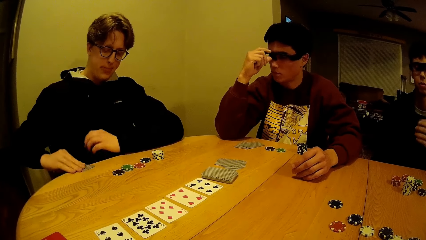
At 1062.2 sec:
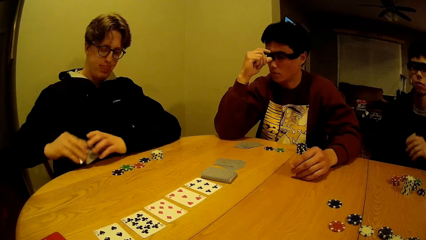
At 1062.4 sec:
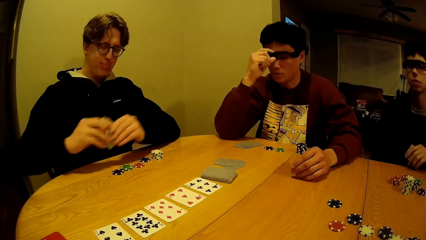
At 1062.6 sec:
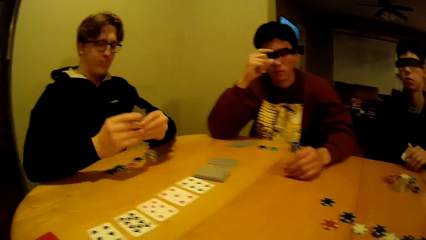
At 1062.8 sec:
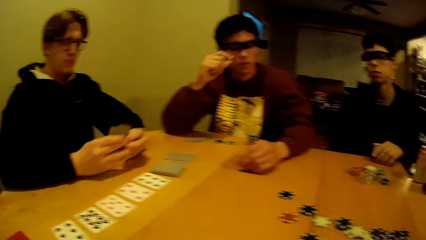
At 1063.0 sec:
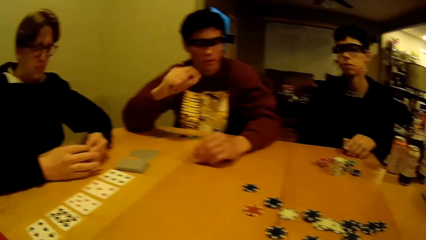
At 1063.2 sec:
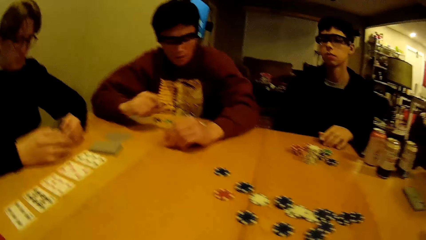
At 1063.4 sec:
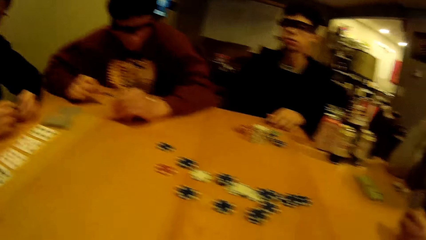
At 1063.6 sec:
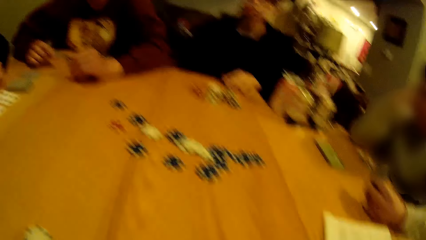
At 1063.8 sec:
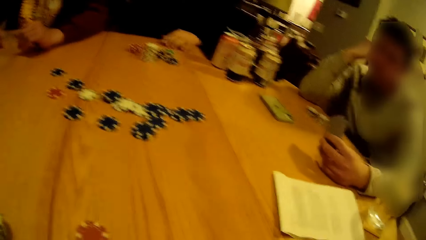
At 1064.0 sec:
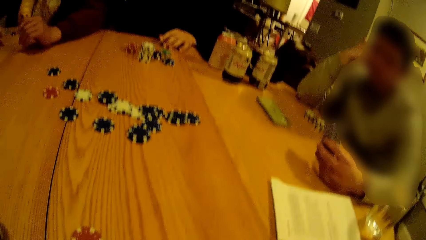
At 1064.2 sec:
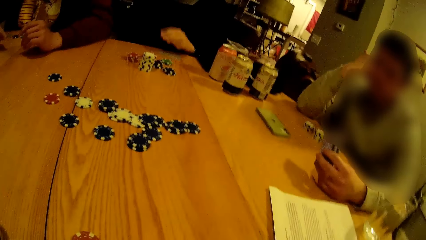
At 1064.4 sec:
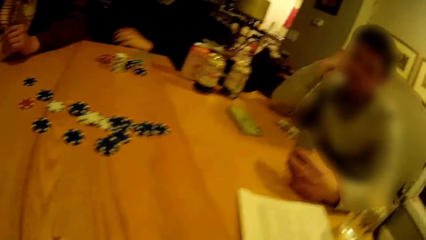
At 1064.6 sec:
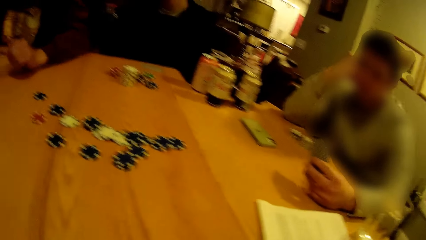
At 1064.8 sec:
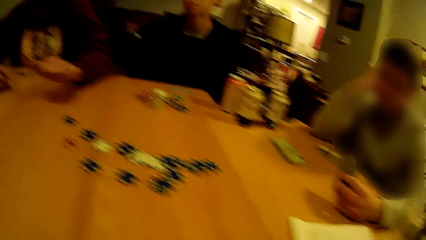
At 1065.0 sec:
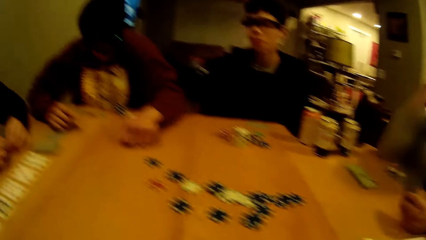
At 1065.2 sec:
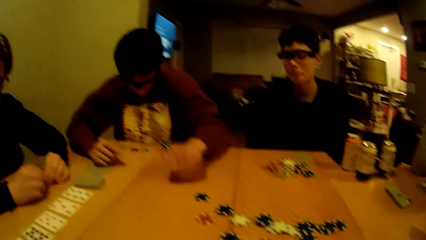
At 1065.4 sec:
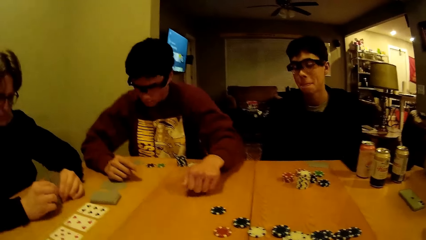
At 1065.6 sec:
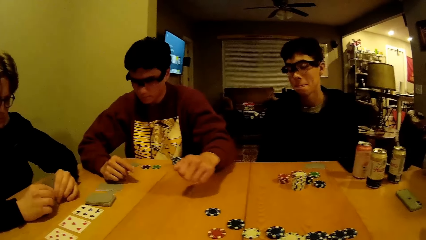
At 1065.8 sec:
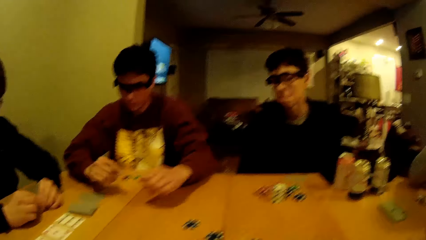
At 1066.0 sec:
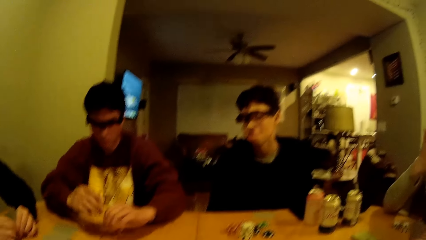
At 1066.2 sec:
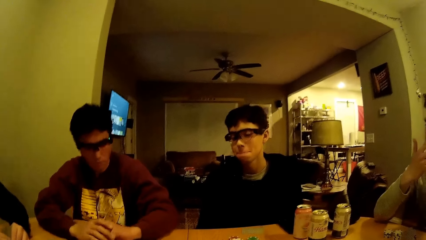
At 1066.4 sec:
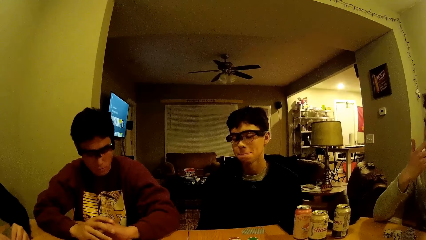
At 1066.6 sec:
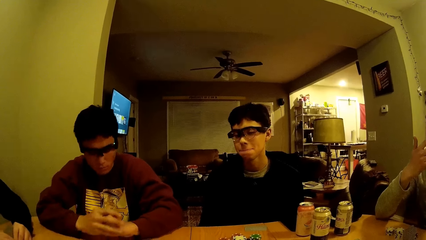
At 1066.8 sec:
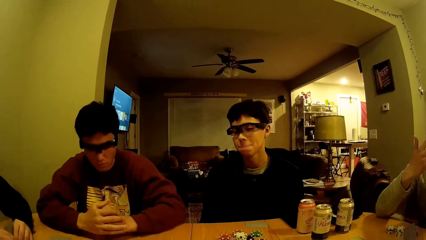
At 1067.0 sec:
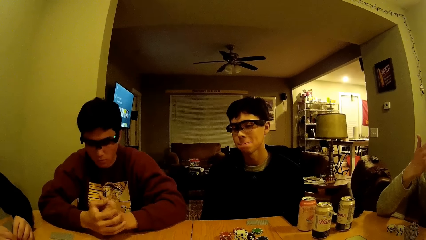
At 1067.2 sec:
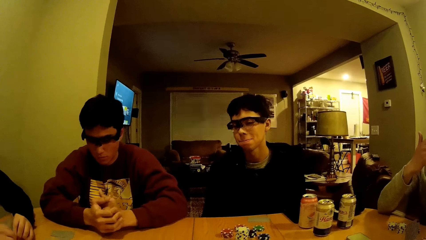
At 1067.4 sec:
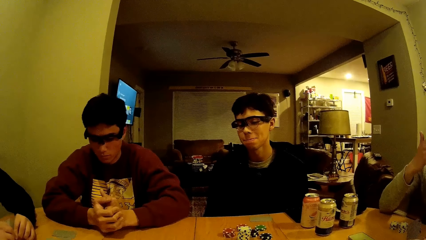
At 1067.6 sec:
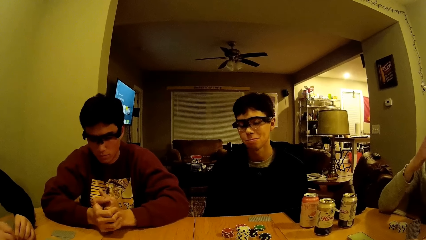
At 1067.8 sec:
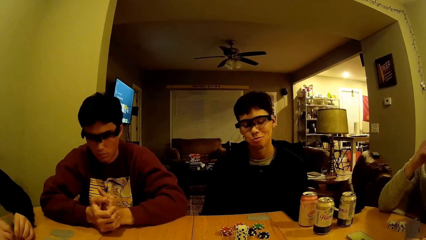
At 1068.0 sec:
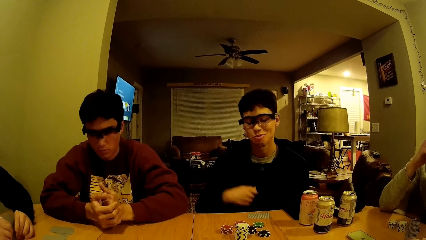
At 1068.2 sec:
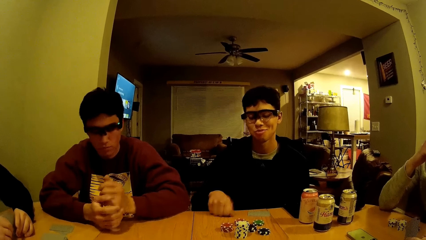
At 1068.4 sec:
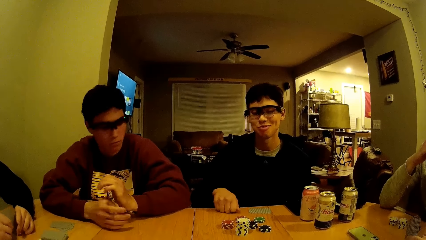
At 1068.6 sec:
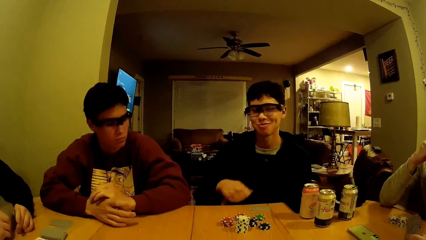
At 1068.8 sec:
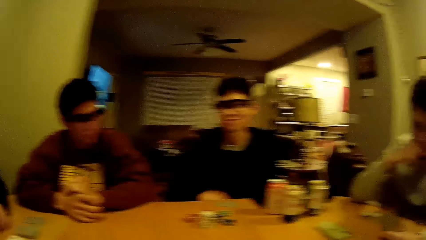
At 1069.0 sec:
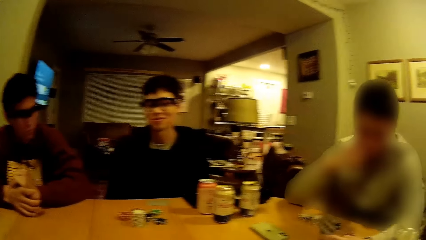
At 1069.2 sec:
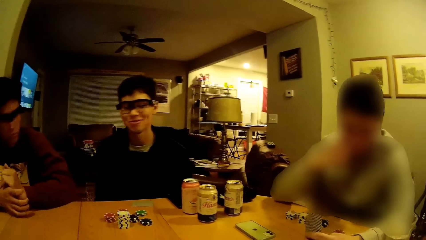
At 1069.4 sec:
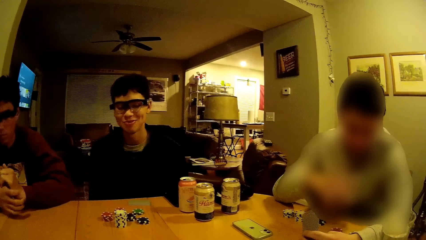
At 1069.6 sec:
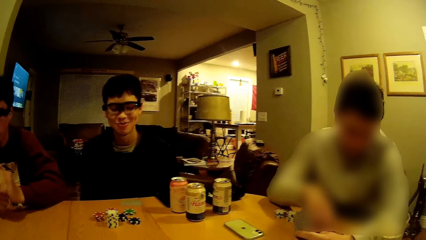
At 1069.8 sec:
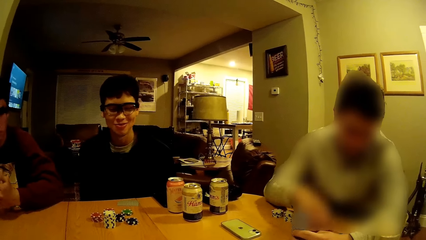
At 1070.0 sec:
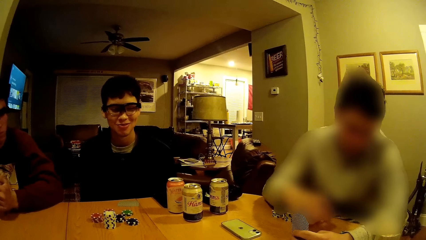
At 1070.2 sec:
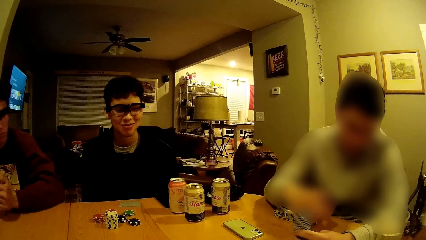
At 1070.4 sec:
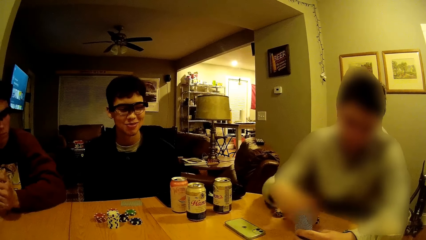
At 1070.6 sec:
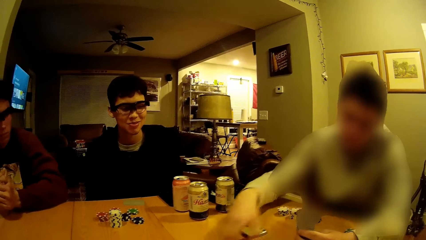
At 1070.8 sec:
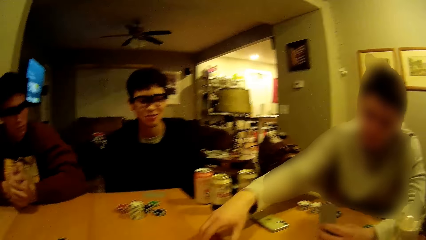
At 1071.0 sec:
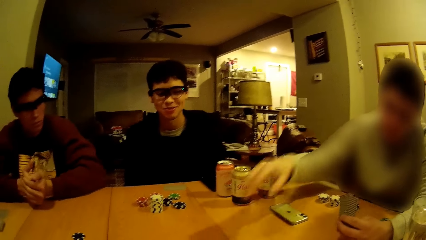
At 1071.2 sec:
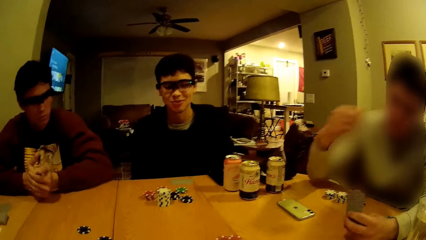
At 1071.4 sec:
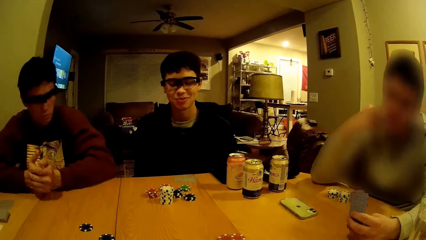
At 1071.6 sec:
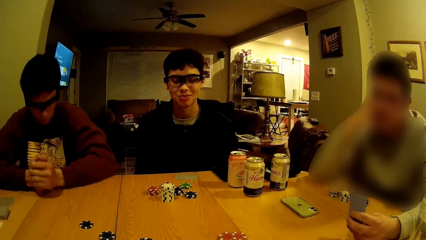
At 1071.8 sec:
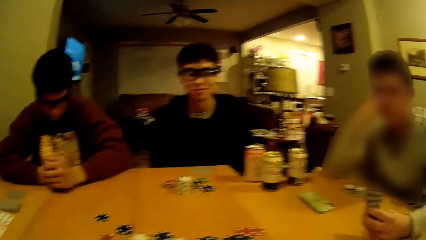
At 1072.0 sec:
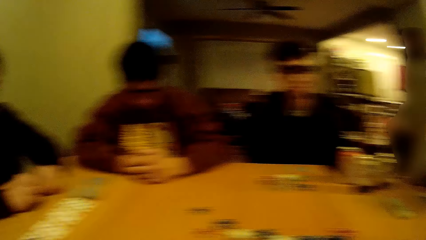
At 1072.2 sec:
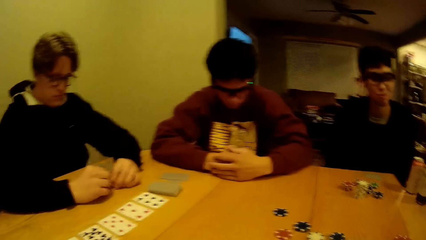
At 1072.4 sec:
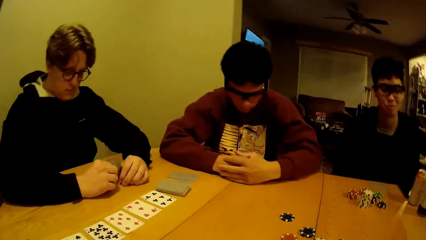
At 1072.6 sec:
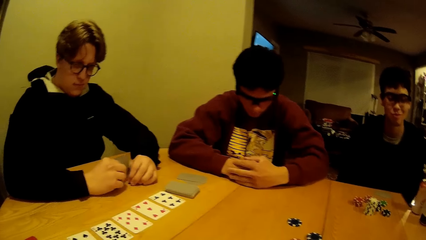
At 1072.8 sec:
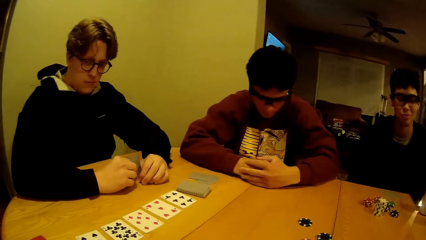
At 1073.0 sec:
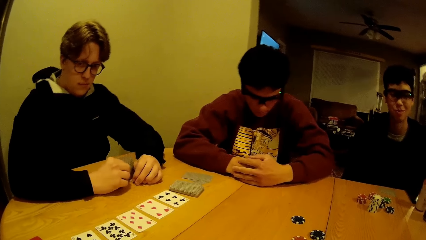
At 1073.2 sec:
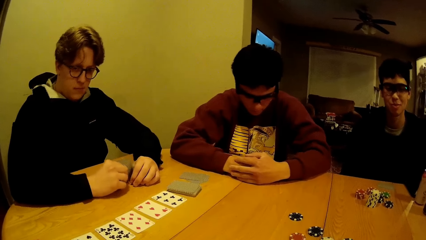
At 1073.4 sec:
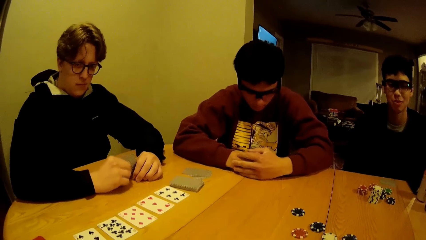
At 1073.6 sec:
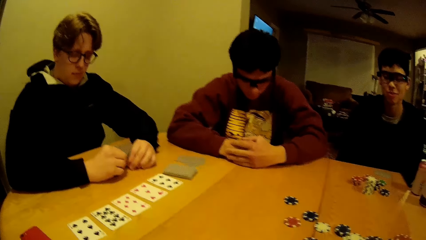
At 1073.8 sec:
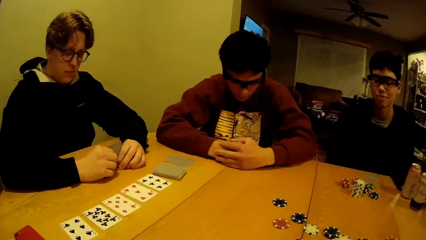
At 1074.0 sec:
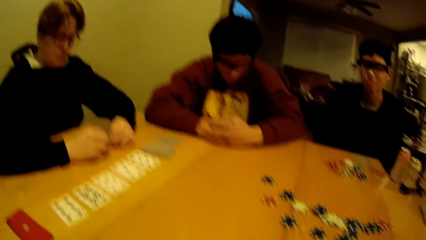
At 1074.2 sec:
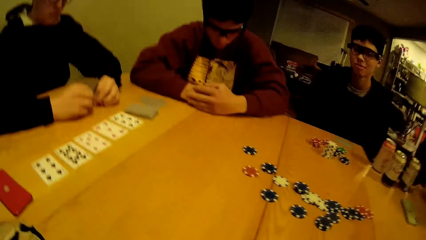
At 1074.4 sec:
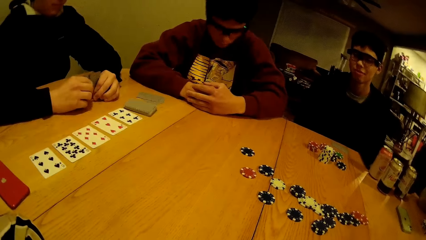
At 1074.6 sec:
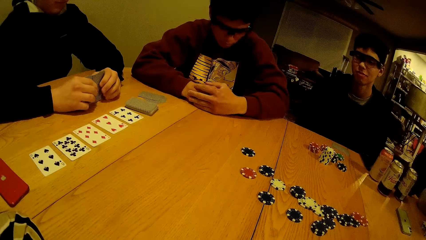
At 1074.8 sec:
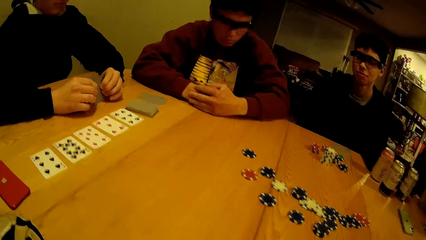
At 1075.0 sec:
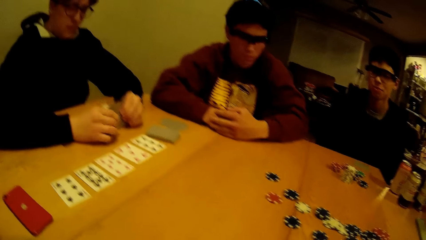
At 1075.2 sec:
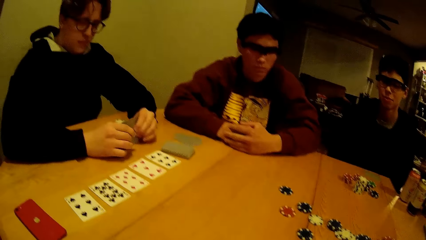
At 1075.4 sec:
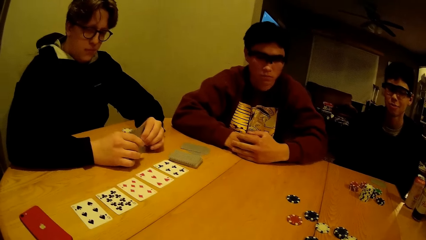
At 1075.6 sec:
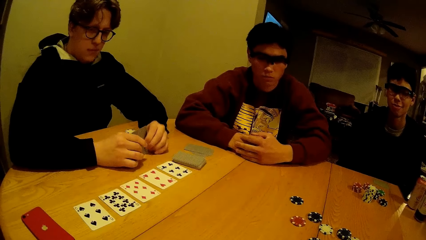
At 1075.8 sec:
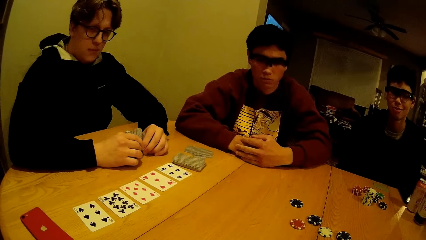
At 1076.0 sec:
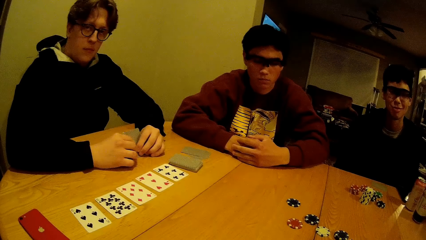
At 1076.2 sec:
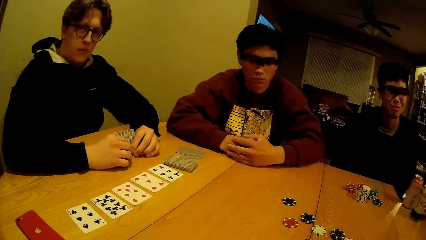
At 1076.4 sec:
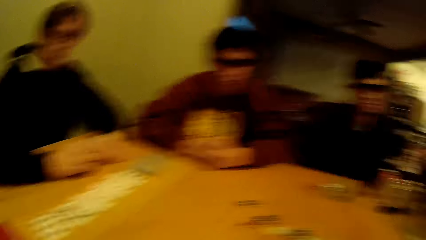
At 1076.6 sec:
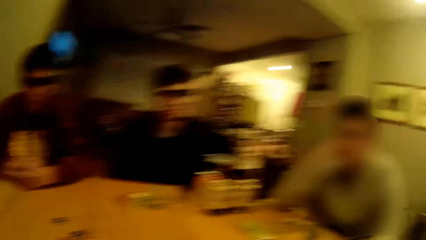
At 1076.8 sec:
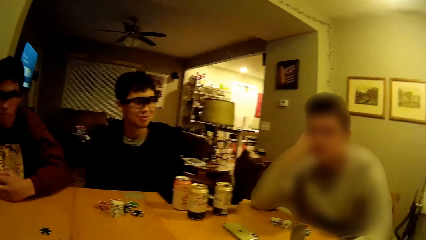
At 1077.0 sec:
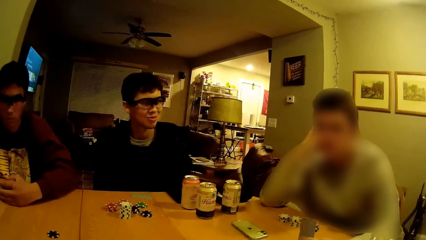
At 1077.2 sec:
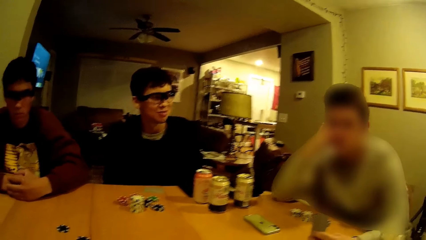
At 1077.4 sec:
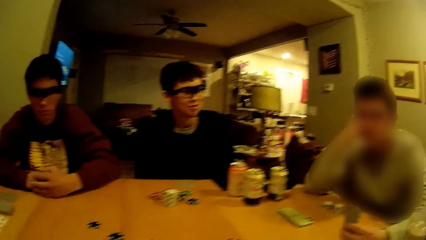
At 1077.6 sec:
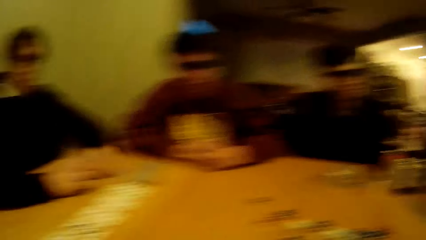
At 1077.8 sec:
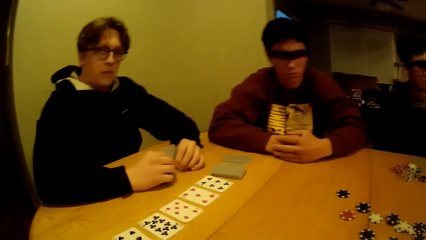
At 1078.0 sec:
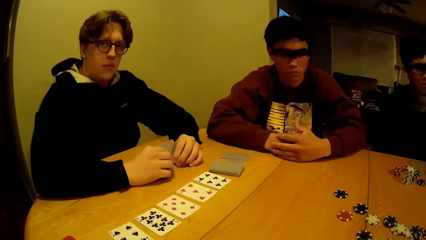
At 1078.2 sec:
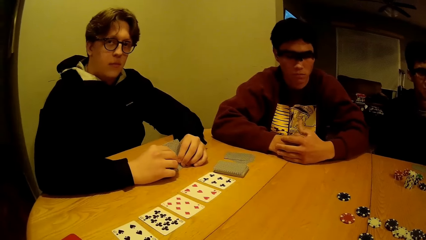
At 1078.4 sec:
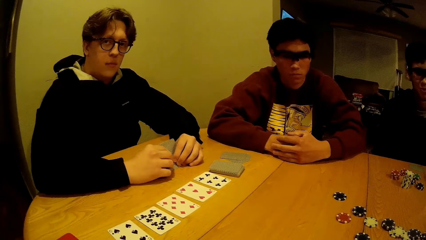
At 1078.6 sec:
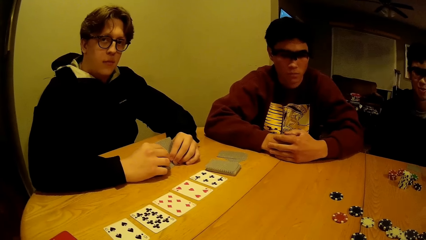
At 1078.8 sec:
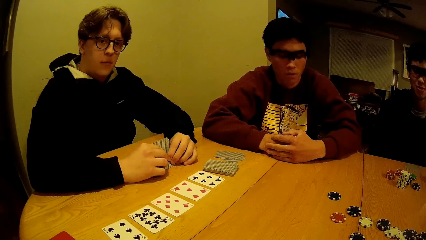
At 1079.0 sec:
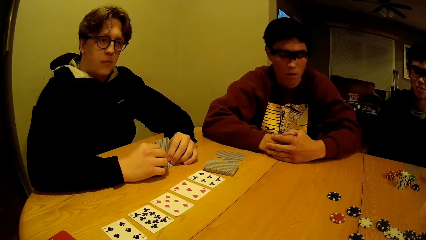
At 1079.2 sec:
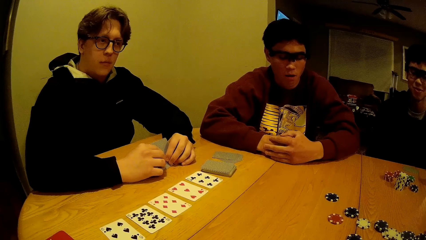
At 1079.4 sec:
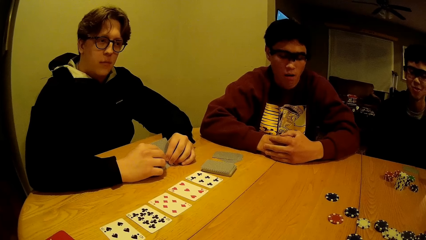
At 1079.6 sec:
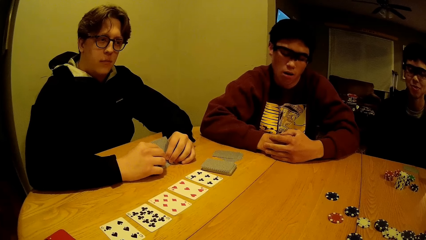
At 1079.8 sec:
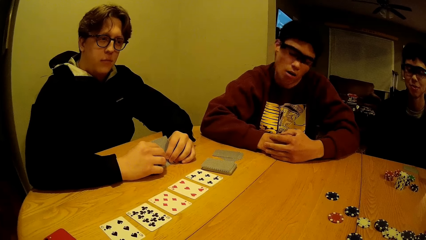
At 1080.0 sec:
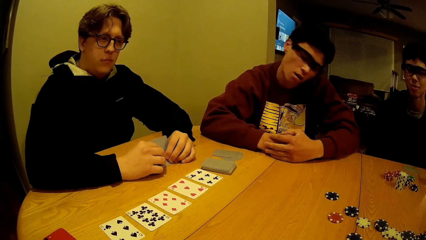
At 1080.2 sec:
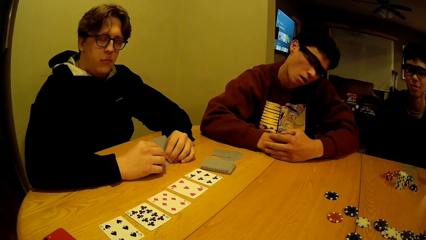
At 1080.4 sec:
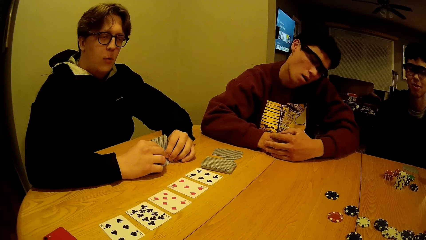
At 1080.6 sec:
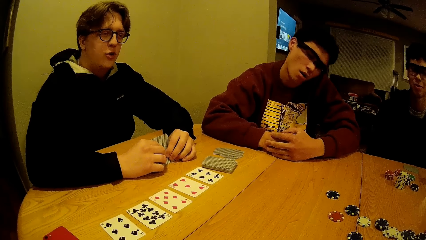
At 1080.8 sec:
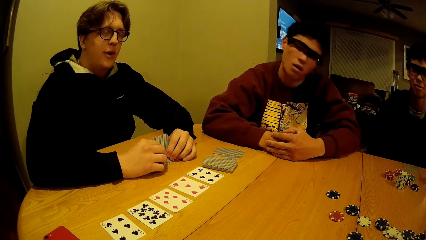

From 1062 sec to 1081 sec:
A person picks up the card from the table. A man drops the cards on the table with his left hand. The camera wearer stares at the cards and the puzzle pieces on the table. Another man knocks on the table. The camera wearer stares at the cards and the puzzle pieces on the table. The first man knocks on the table. The camera wearer stares at the cards and the puzzle pieces on the table. A third man picks up a game disk from his portion of disks from the table, moves the puzzle piece on the table, and drops the game disk at the centre of the table. The camera wearer looks around the table. The person moves the cards on the table. The camera wearer looks around the table. They stare at the cards and the puzzle pieces on the table.
